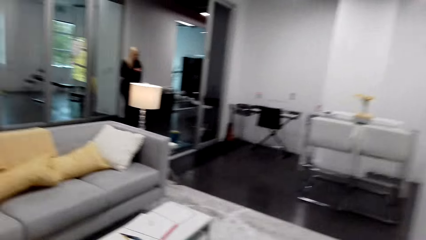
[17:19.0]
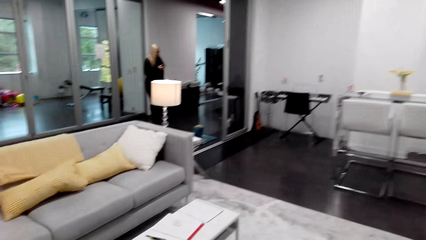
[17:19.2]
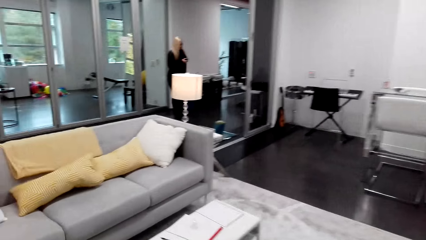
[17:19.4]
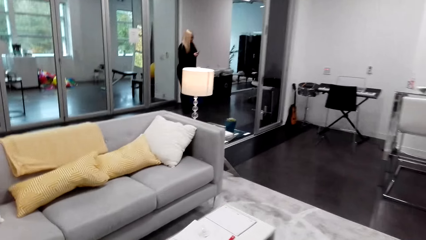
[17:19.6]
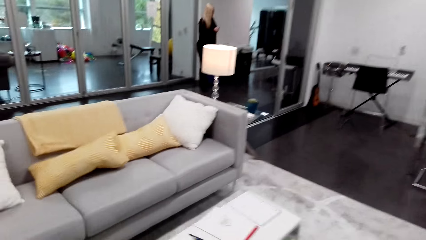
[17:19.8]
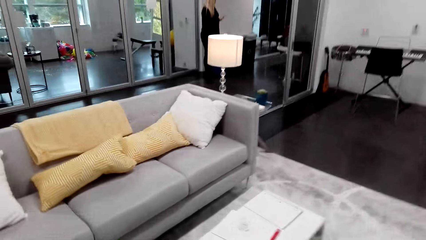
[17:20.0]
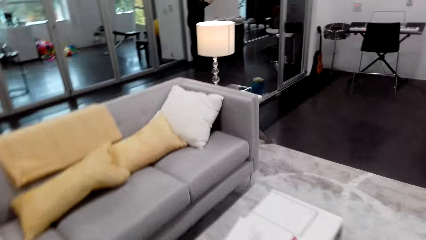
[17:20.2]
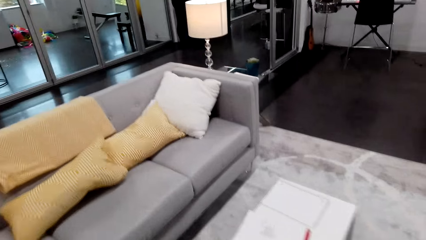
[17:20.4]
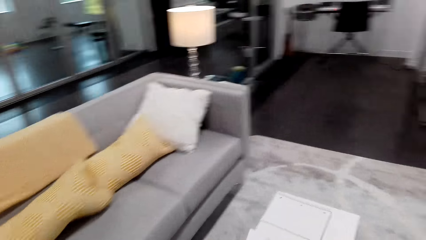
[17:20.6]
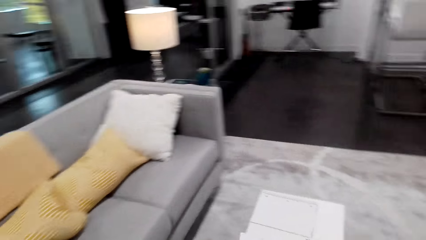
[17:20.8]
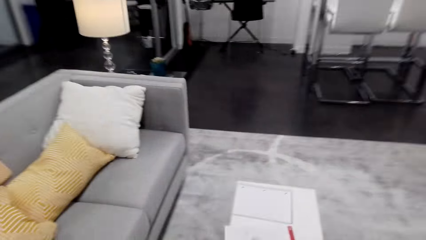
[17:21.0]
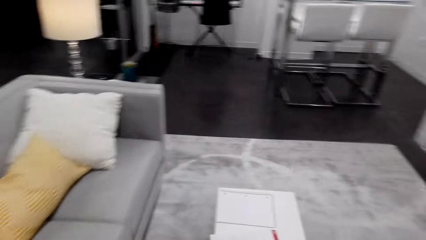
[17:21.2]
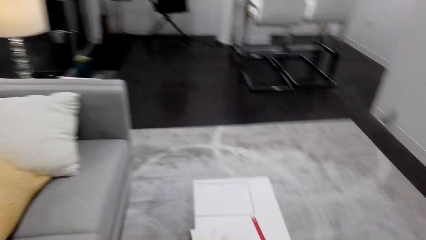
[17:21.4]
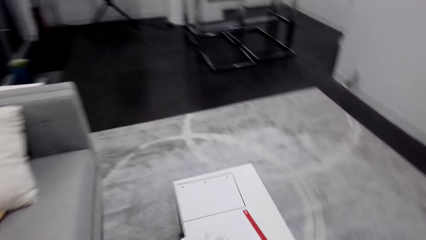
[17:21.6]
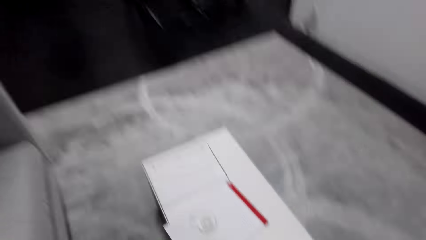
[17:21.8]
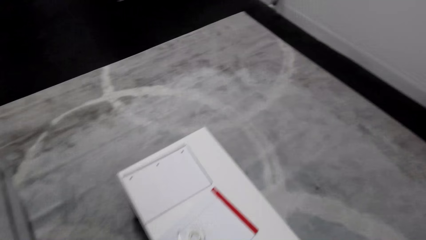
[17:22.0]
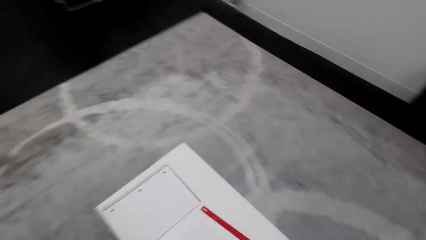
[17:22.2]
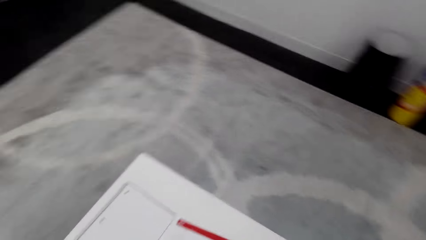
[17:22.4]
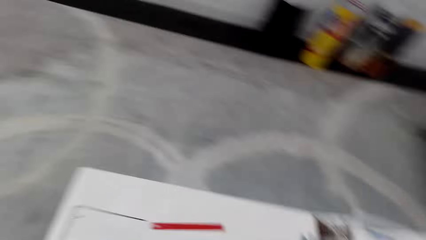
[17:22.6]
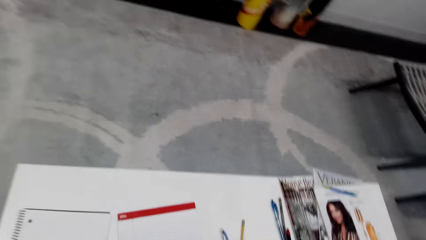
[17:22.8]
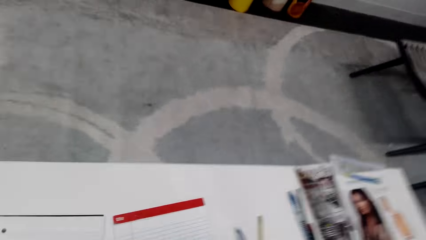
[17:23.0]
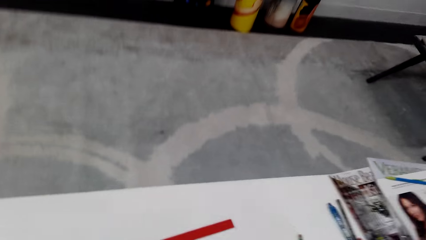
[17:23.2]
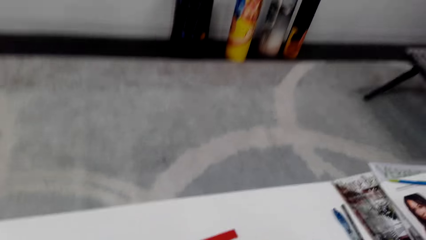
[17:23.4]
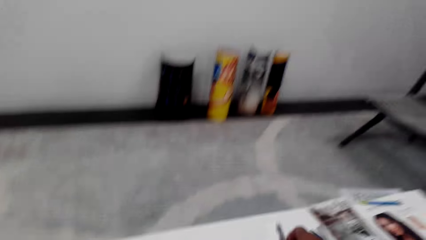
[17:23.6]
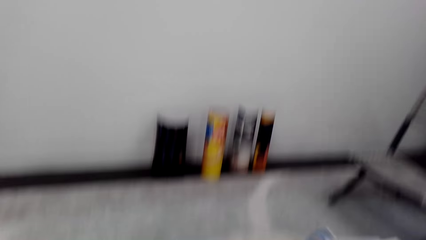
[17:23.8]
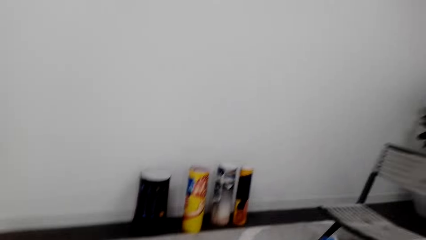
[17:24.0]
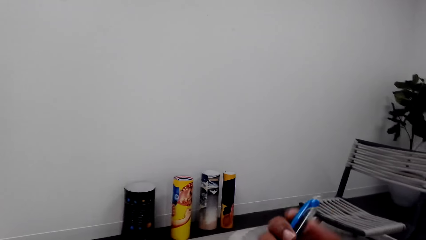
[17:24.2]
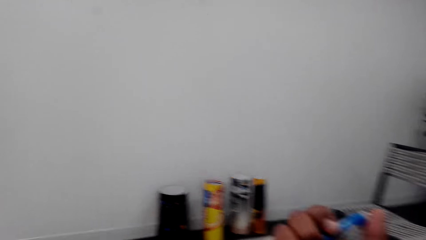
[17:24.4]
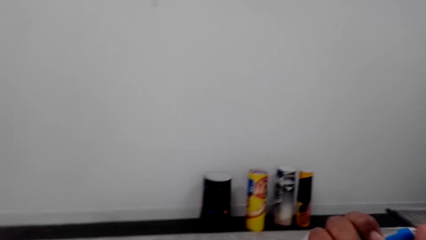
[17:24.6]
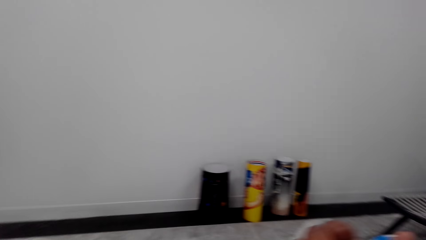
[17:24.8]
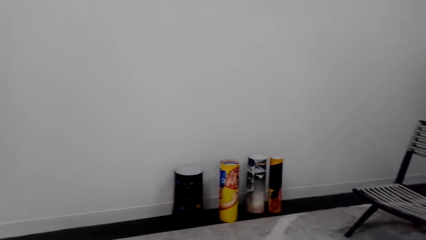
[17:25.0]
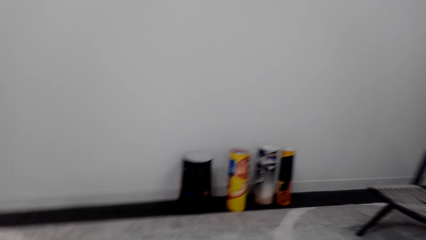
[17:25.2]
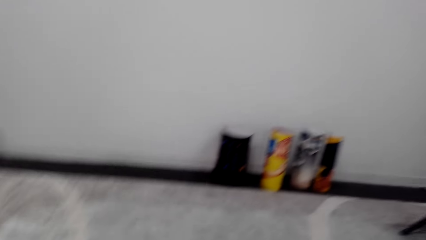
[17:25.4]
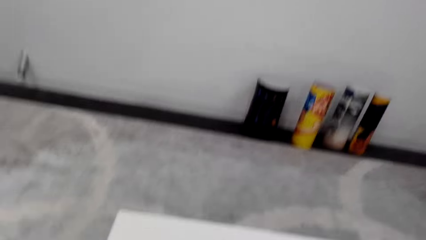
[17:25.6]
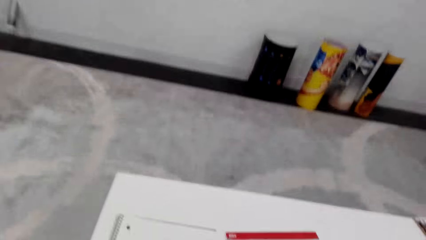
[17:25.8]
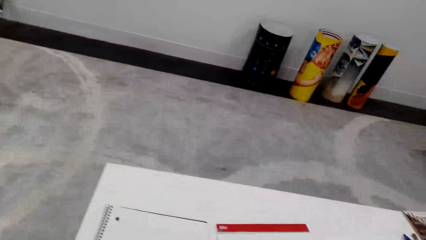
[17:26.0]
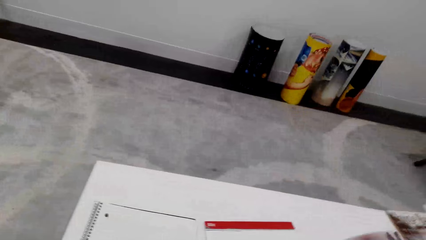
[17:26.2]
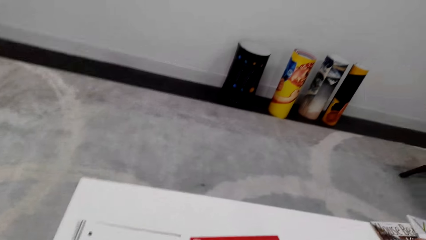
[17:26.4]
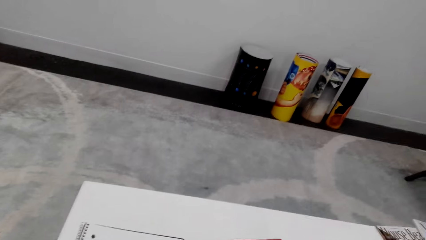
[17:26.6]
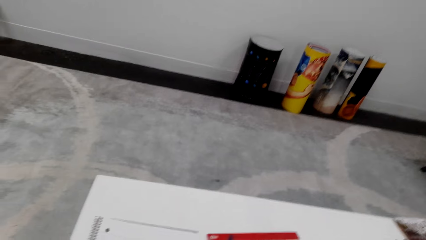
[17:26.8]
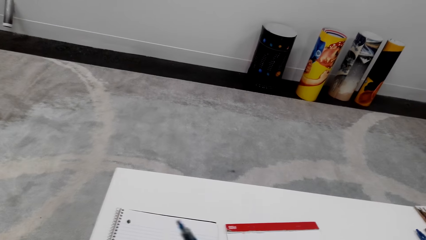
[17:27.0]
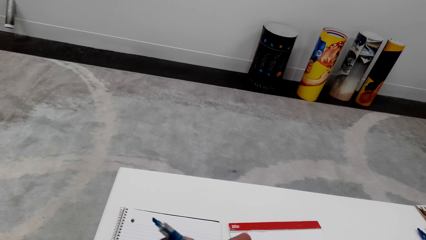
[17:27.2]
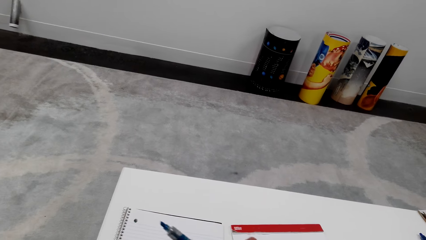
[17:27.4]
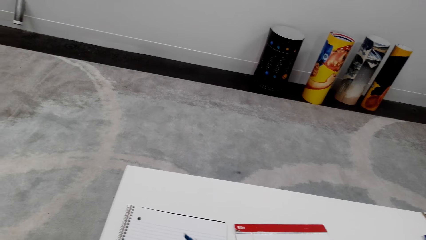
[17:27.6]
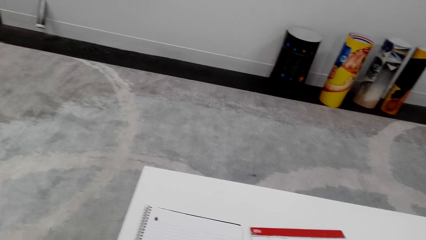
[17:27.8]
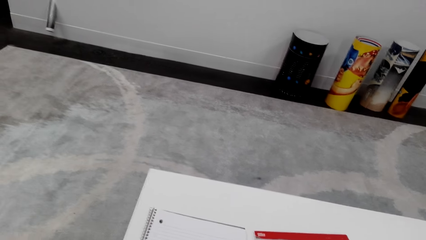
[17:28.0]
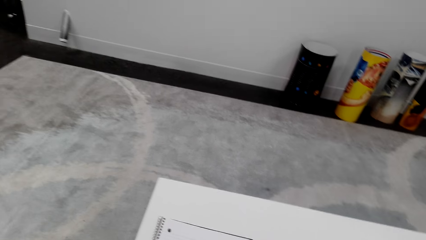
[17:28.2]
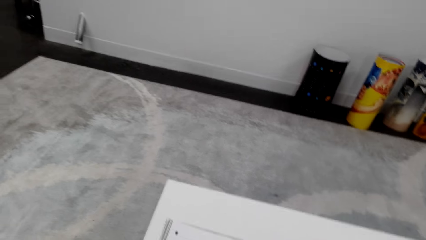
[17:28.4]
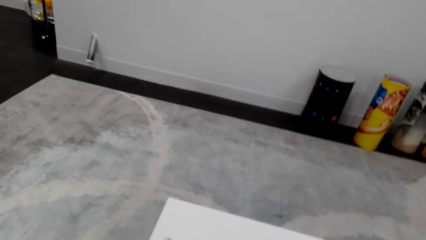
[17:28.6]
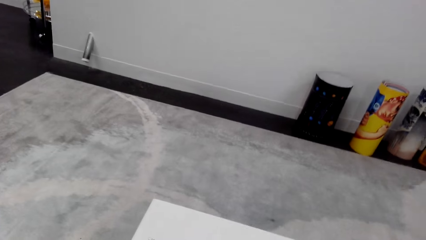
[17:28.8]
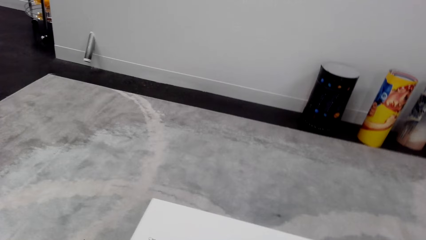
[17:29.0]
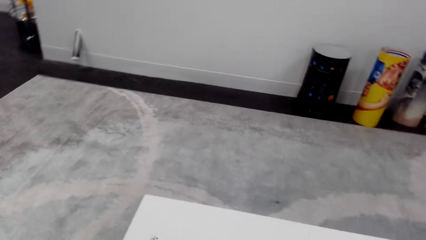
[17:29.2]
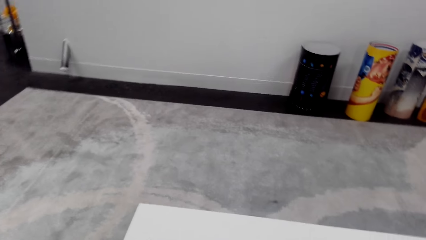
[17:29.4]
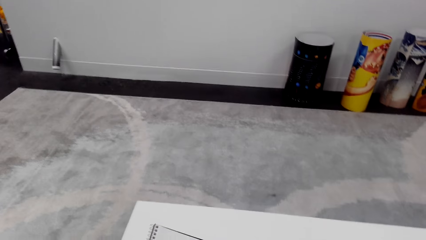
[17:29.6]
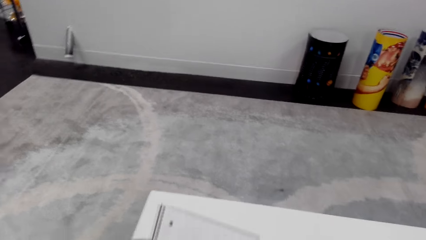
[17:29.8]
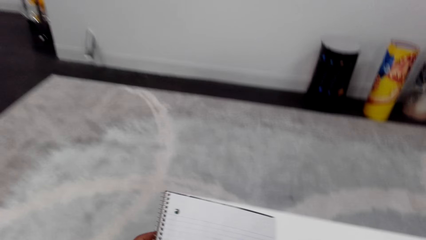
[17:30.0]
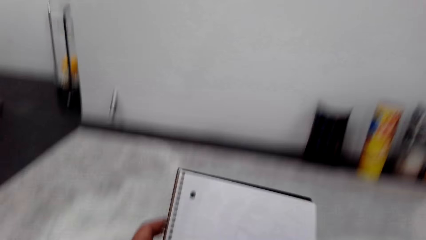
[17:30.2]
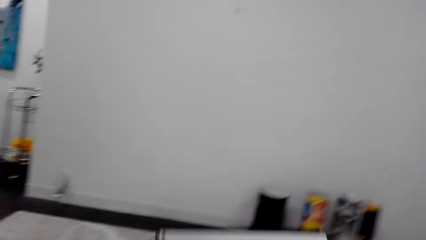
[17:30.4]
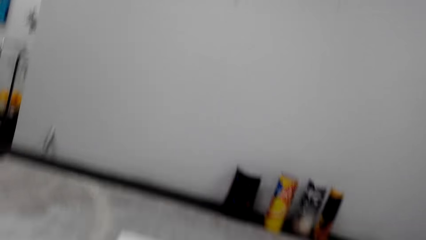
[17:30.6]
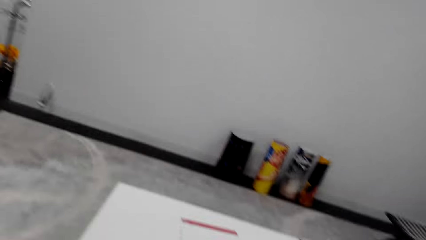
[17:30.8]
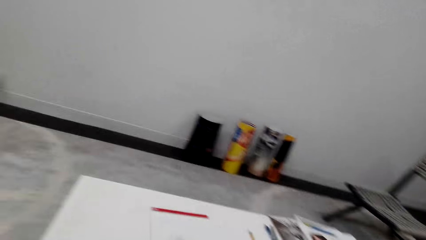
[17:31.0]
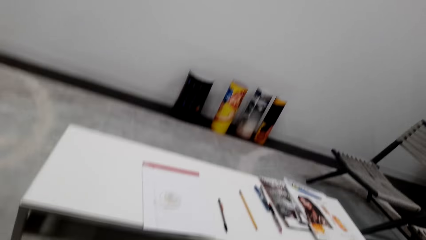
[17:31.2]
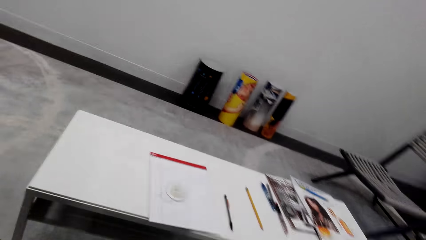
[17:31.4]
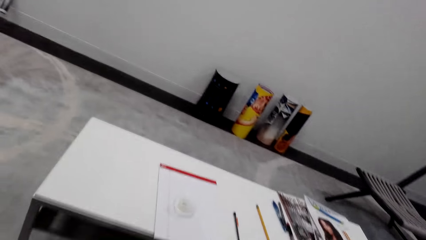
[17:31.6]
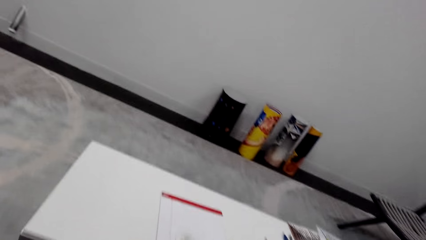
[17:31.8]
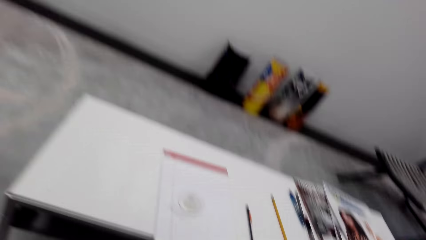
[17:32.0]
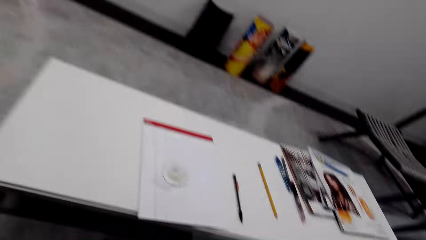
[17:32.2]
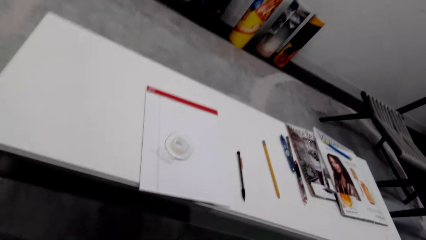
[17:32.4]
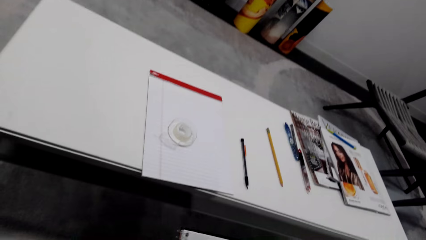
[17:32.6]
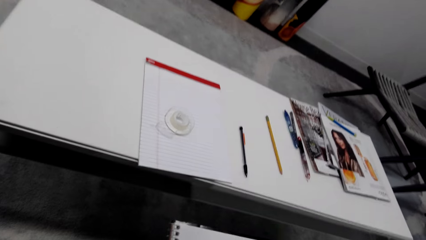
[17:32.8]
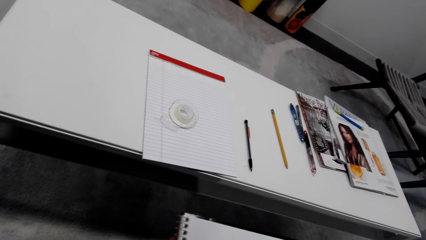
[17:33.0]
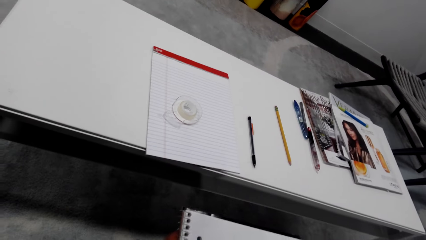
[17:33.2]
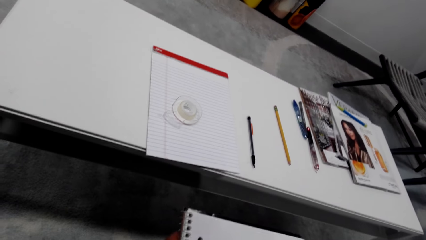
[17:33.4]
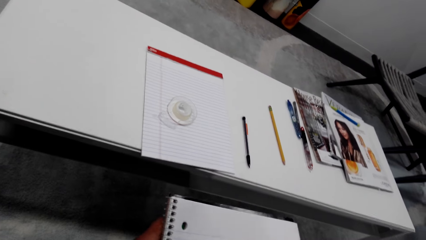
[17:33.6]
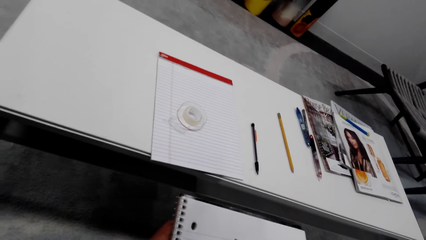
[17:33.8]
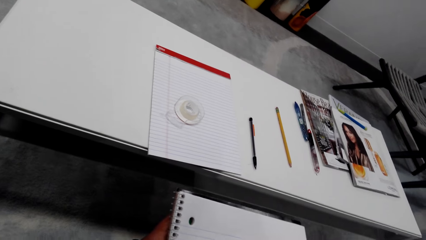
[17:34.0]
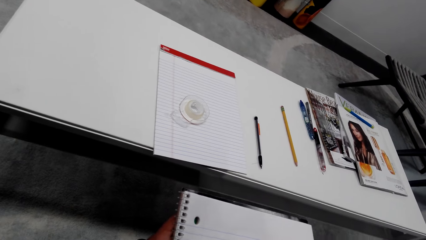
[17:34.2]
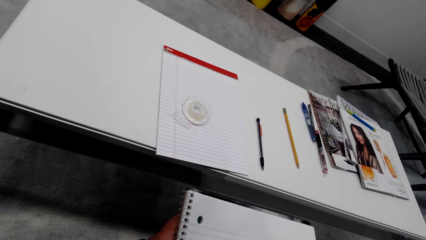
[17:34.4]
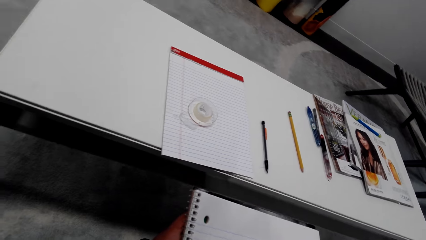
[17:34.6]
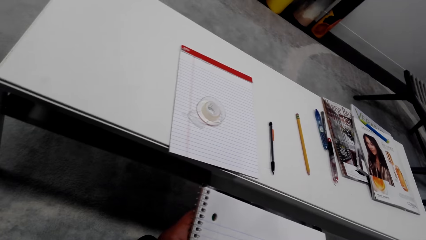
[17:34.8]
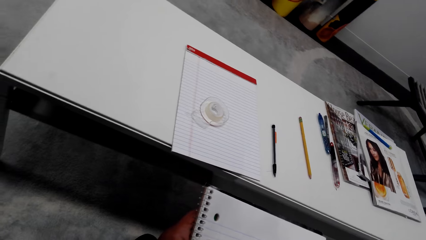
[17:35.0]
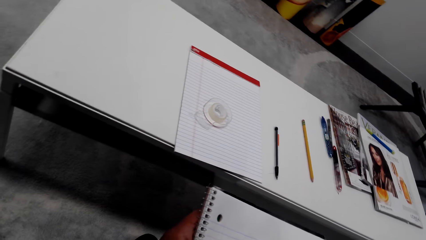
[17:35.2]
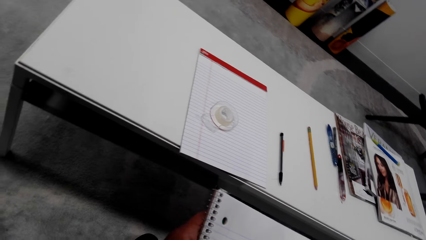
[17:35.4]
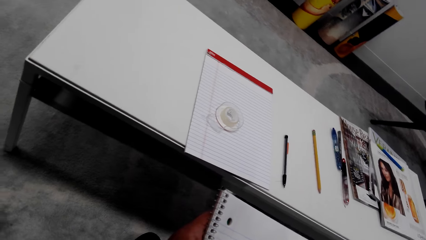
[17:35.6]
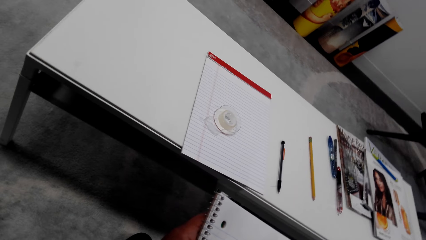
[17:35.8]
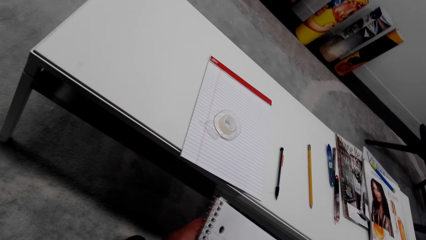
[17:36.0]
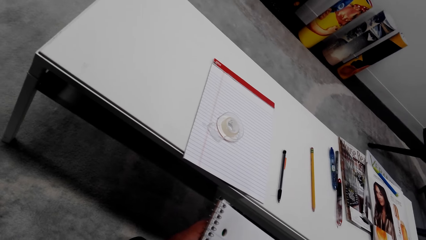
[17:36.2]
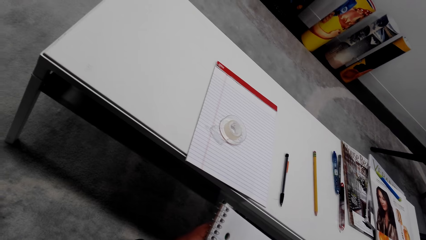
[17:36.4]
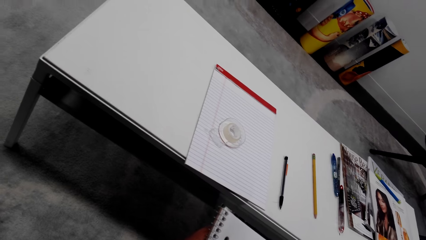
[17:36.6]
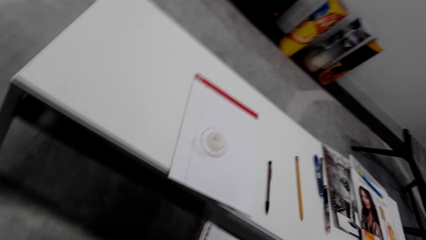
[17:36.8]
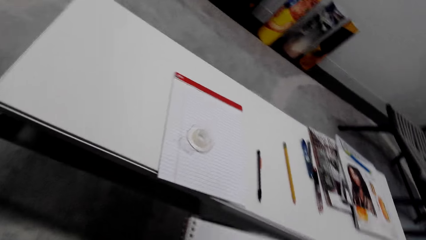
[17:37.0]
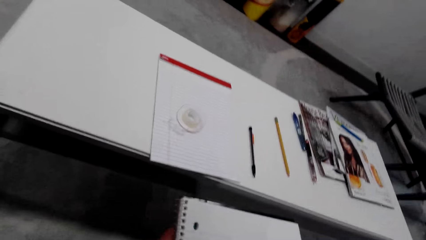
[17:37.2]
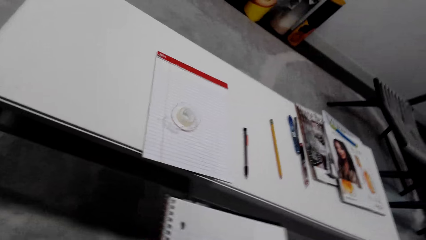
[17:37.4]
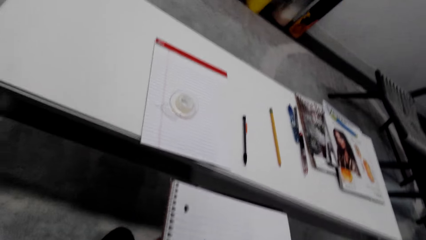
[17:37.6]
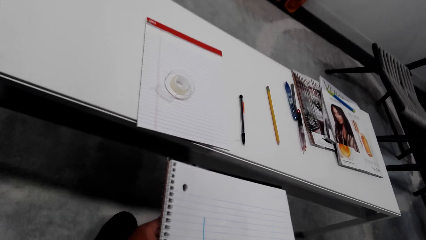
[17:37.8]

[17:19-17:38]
A person holds the phone. The camera wearer picks up a pen. They hold the marker pen, look around, pick up a book, look around, and draw on the book.
